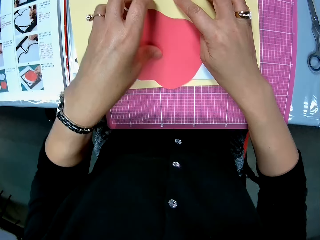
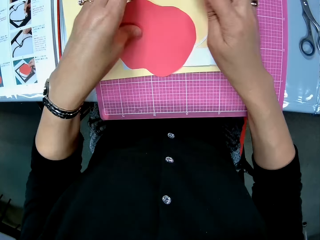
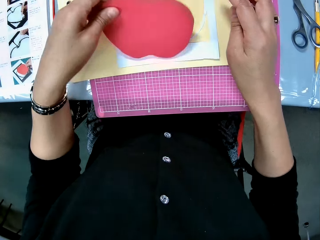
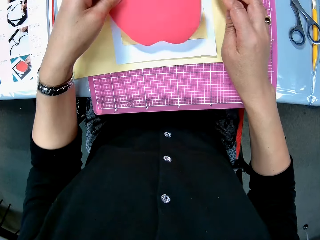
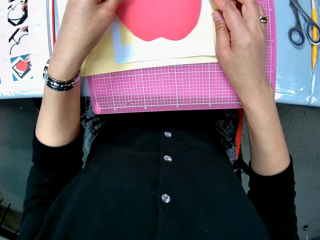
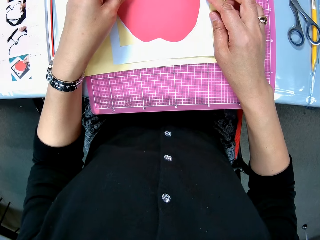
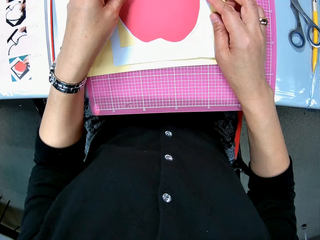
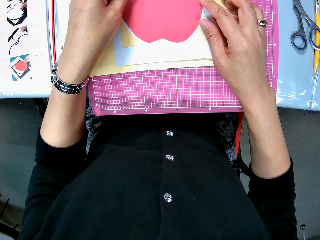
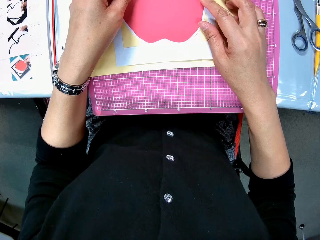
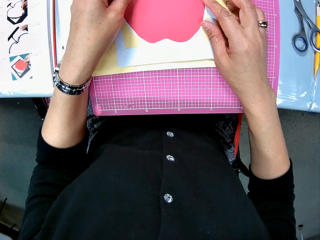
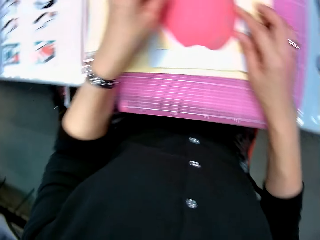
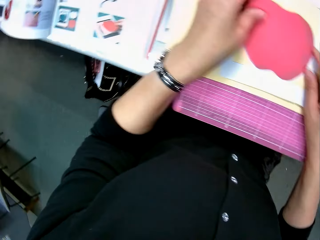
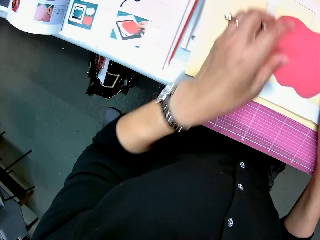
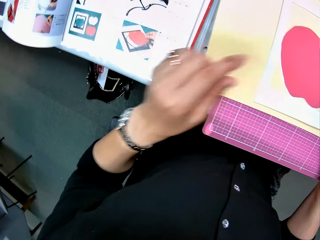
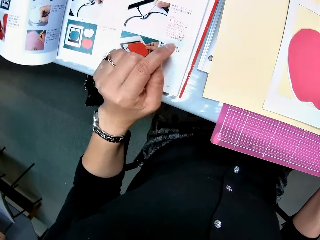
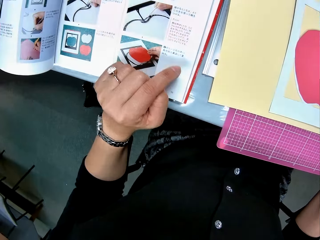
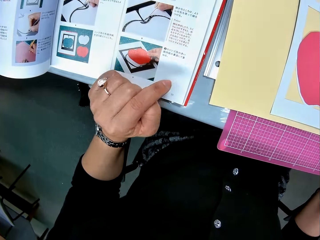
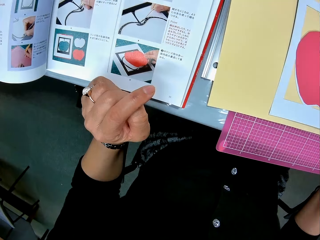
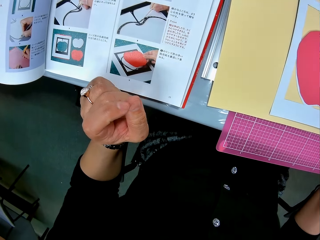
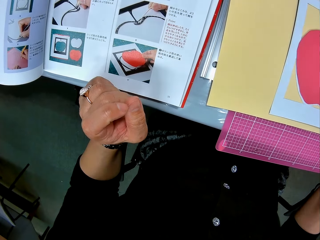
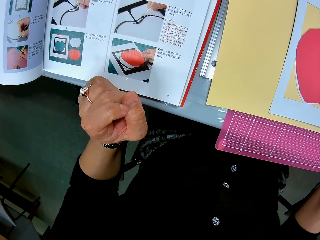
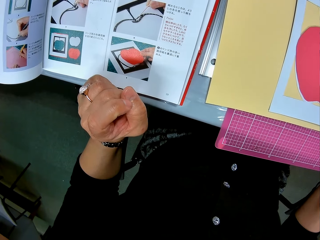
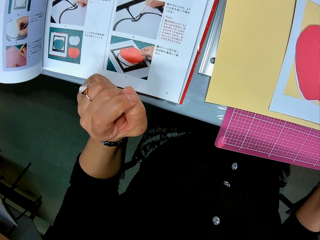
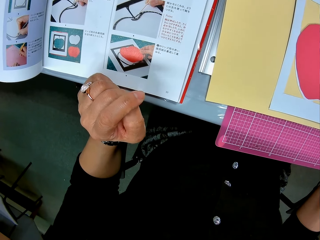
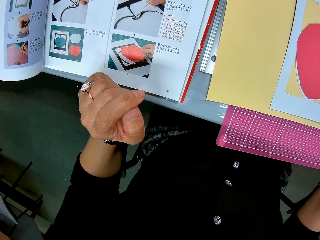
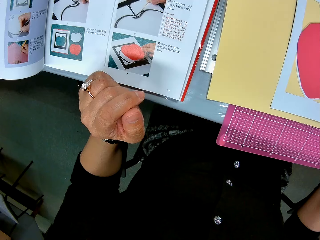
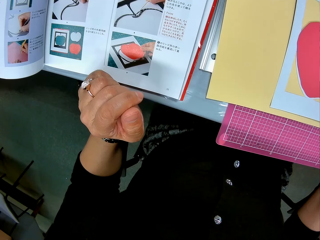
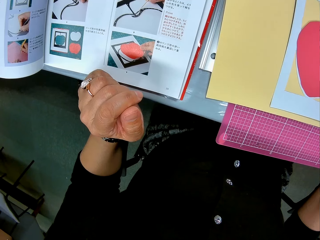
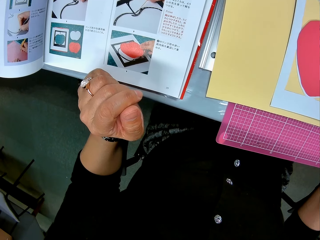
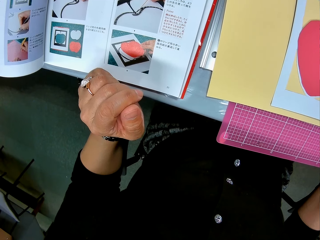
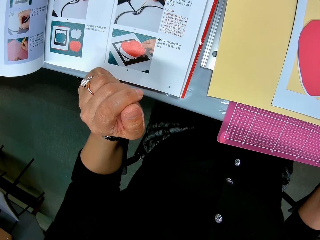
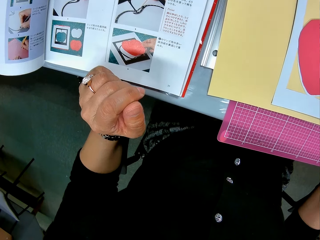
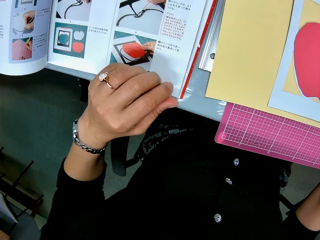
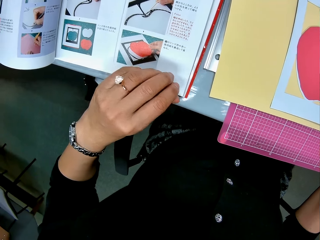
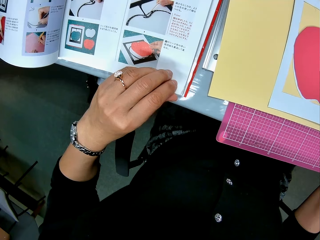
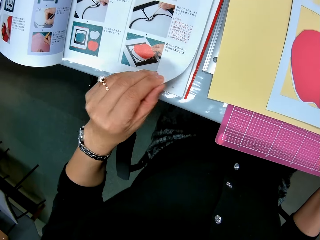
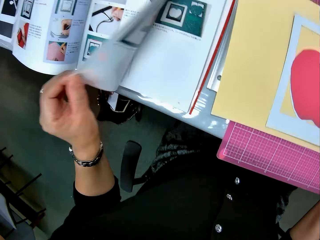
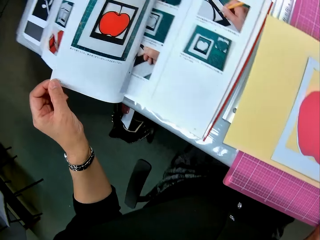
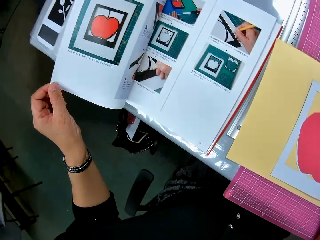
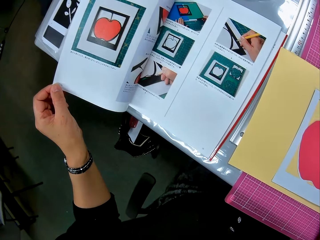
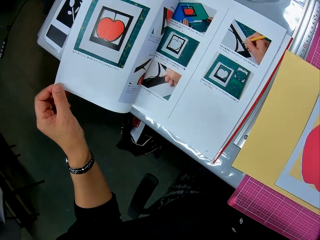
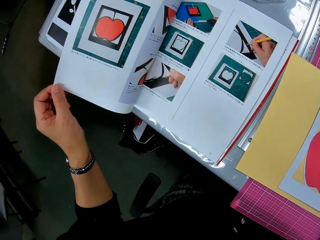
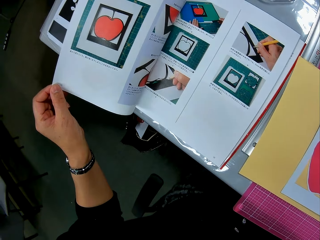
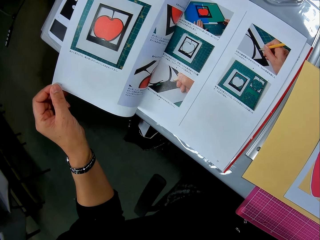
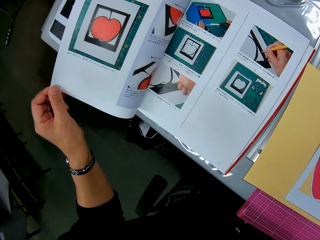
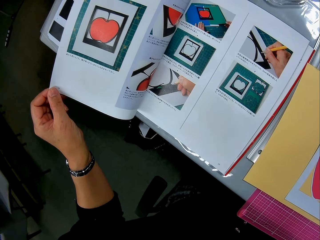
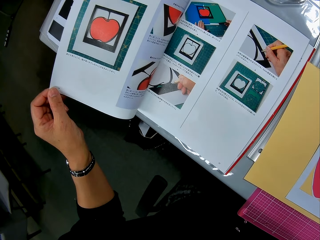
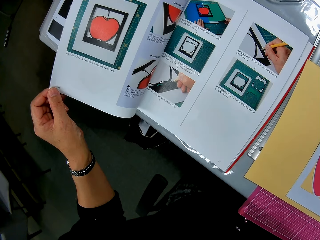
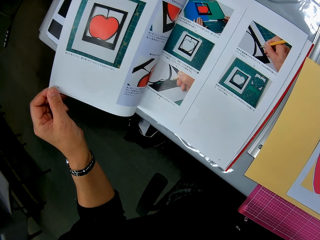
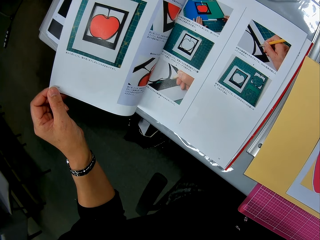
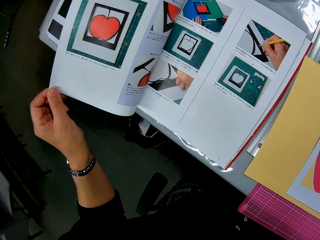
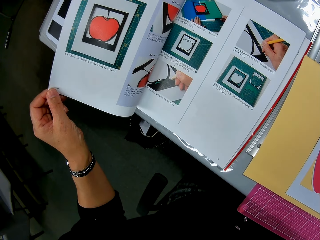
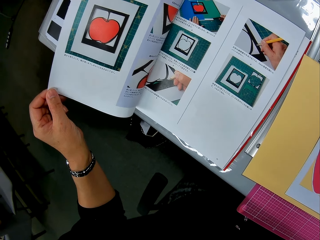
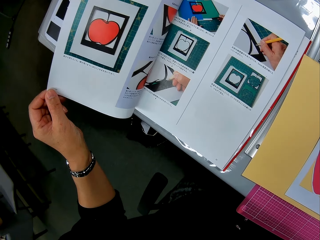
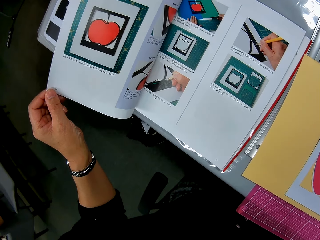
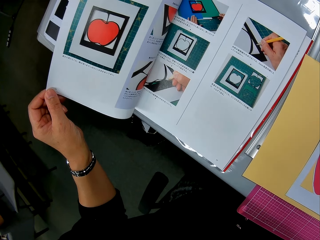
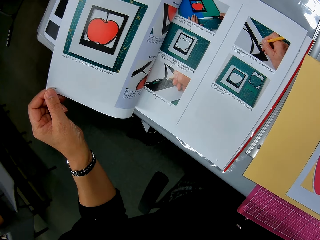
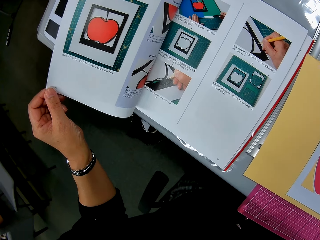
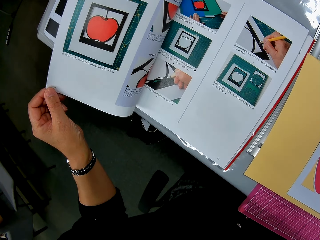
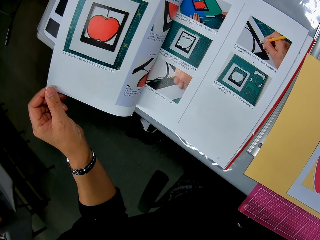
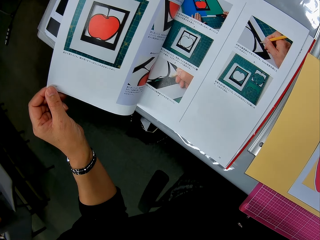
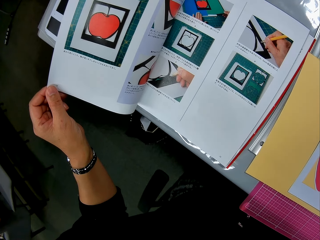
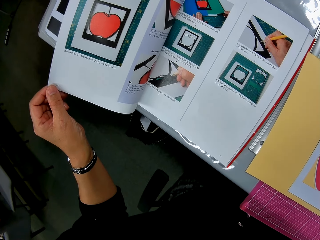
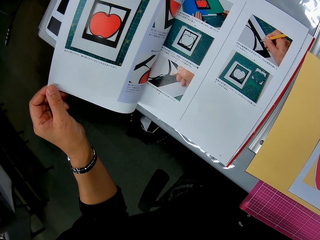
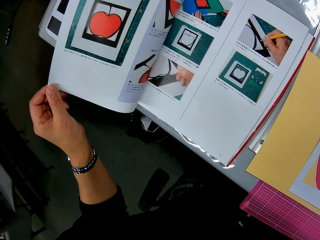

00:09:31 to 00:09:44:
The camera wearer holds the paper cut out with her hand. She removes the red paper craft from the white paper craft. She lets go of the paperboard and lifts up the paper cut out. She places the red paper craft on the white paper craft. She checks the drawings in the book. She lets go of the cut out, moves her hand towards the book, places her hand on the book, and lets go of the book. She turns to a second page in the book. She looks at the drawings in the second page.

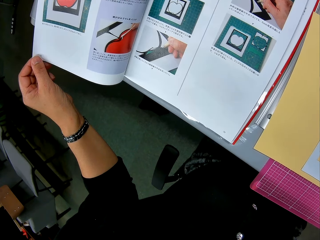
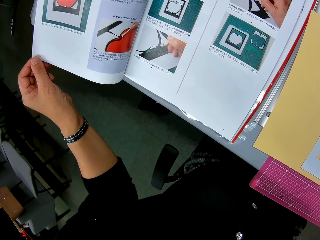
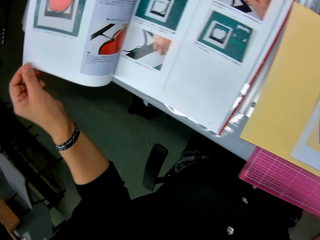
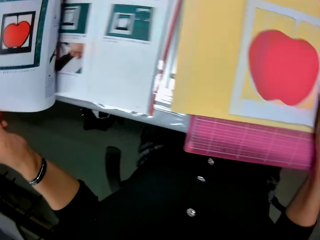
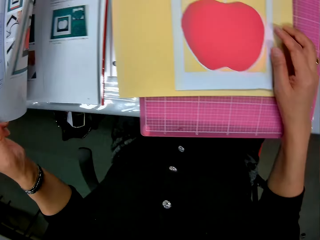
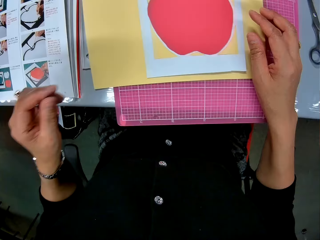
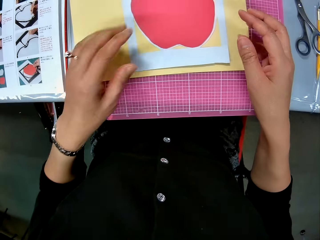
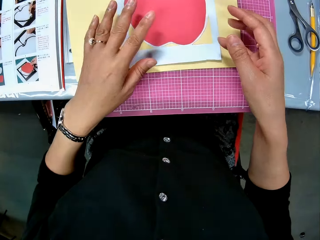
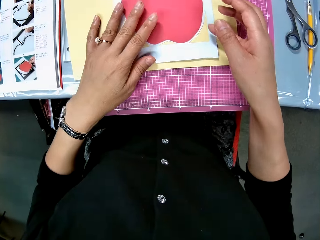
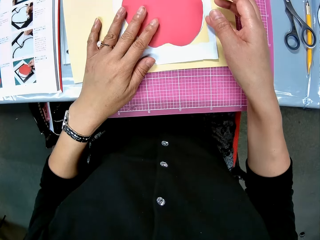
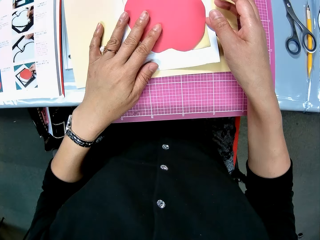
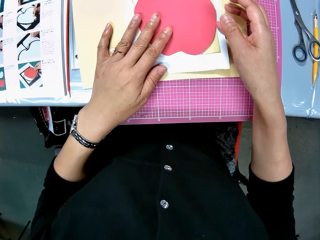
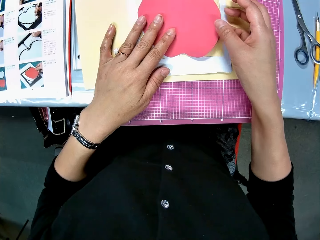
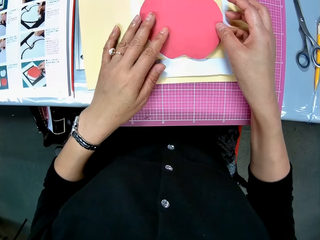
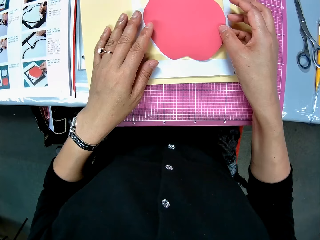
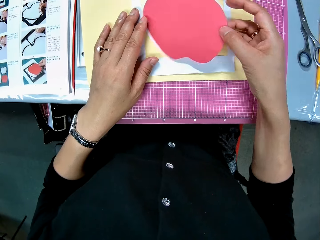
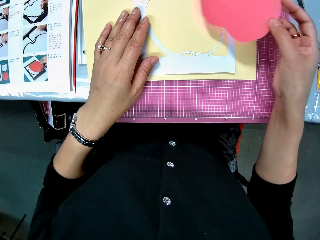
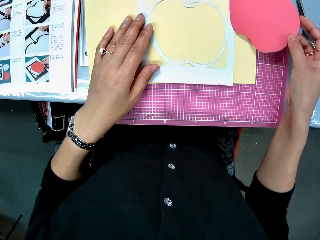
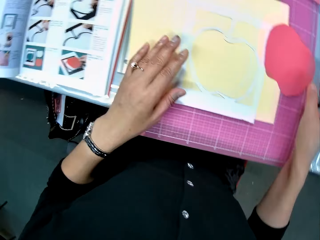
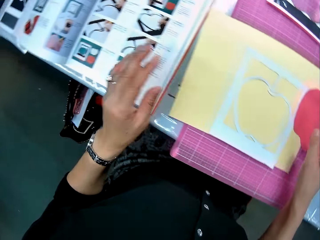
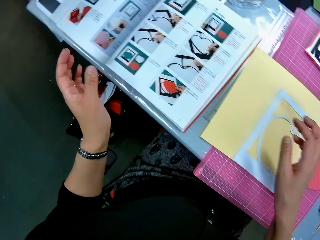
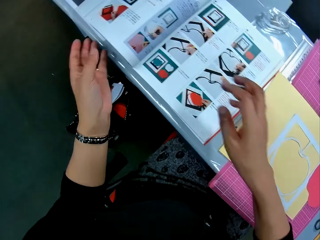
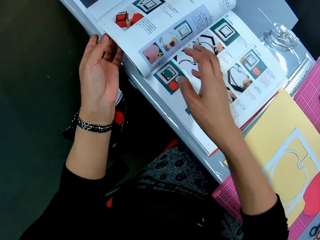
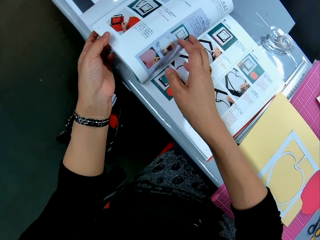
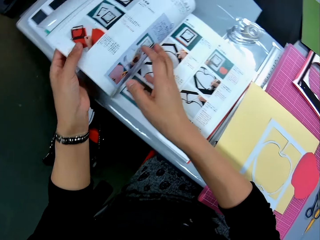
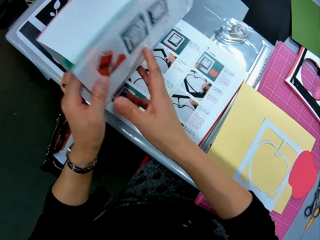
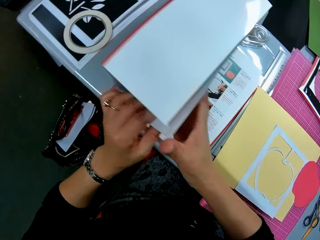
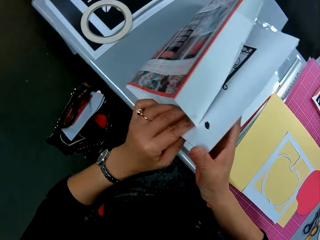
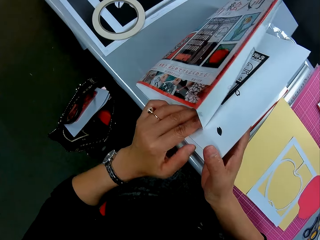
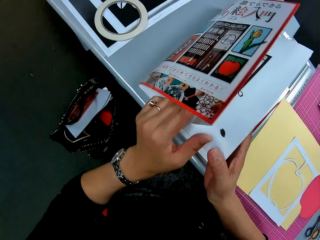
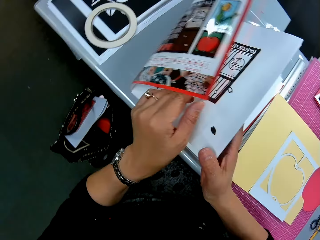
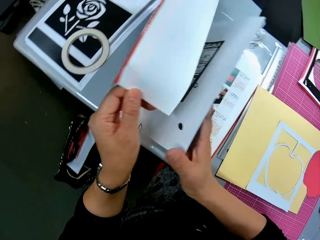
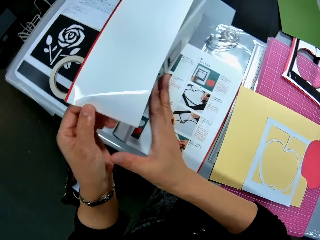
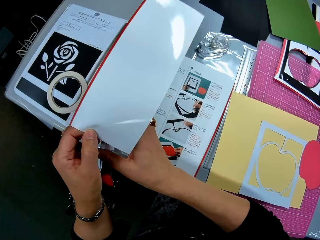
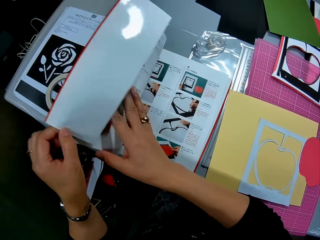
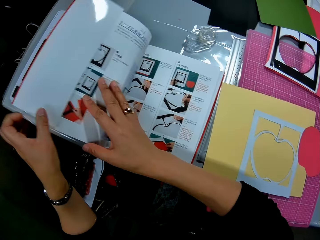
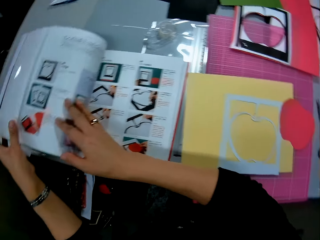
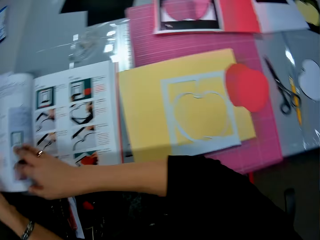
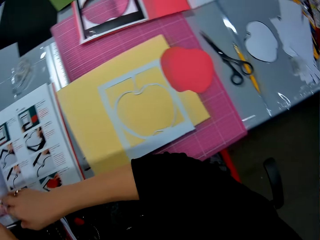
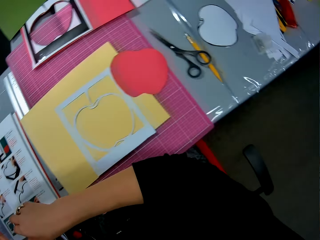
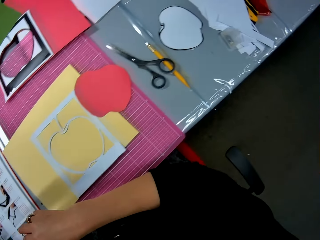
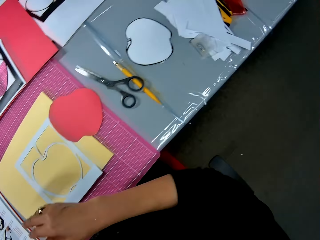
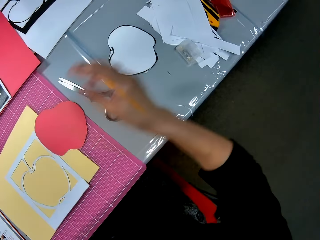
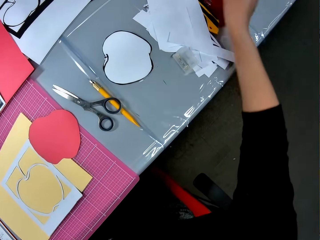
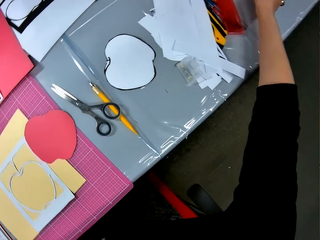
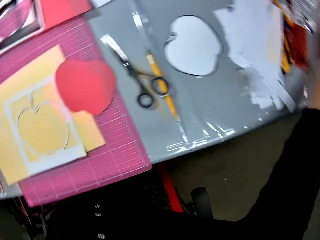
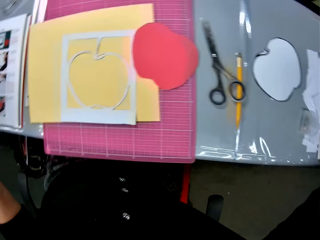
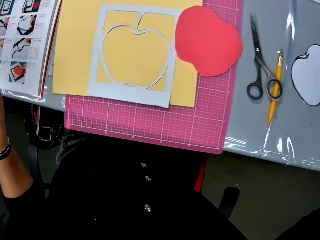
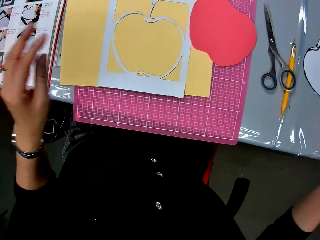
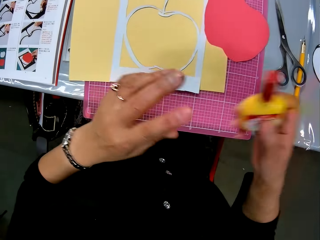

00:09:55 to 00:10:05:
The camera wearer turns back to the first drawing page. She lets go of the page. She looks at the red paper craft on the white paper craft. She places her hand on the cut out and lifts up a part of the cut out with her finger. She moves the red paper craft to the cutting mat. She lets go of the cut out, lifts up the cut out, lets go of the cut out, and moves her hands towards the book. She checks the front cover of the book. She holds a page on the book and moves the book towards her other hand. She holds the book cover with her hand, pulls the book cover towards the book, covers the pages with the book cover, and lowers the book cover and the pages. She looks at the right side of the table. She moves her hand towards the cut out and stretches out her hand forward. She takes a glue container from the right side of the table.
